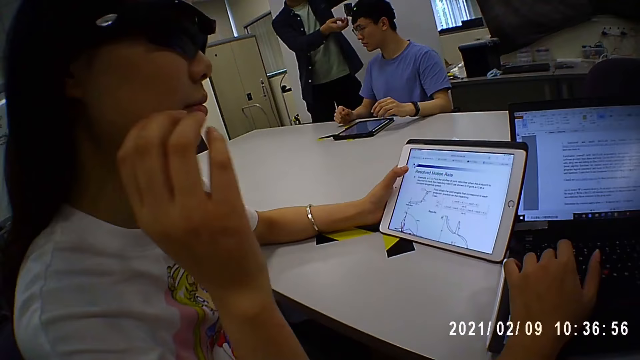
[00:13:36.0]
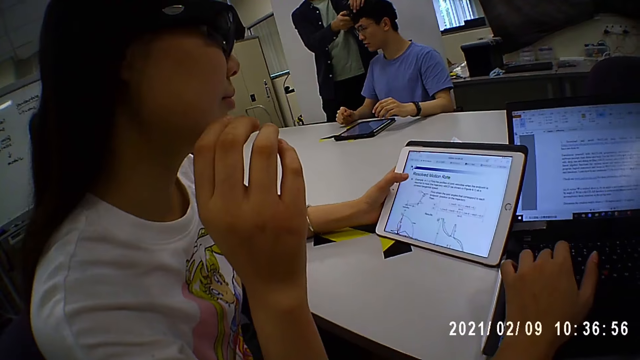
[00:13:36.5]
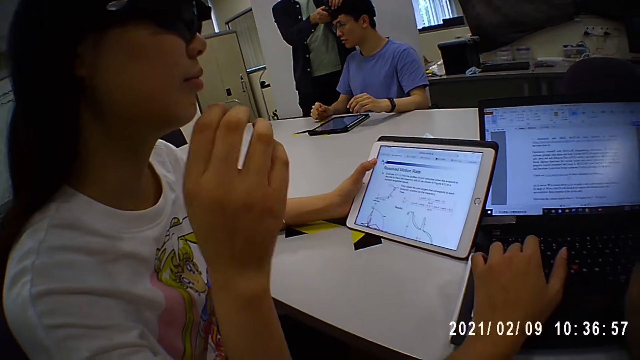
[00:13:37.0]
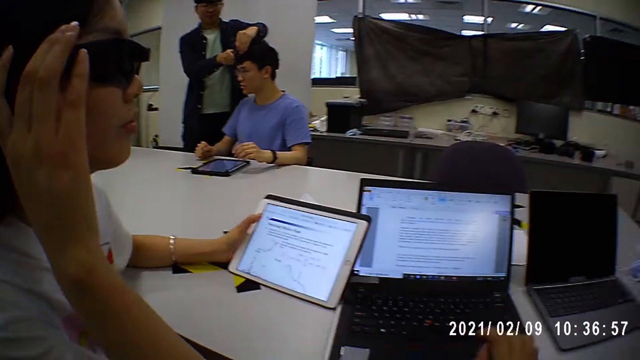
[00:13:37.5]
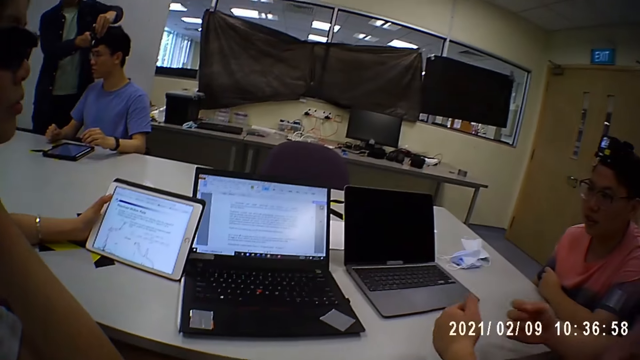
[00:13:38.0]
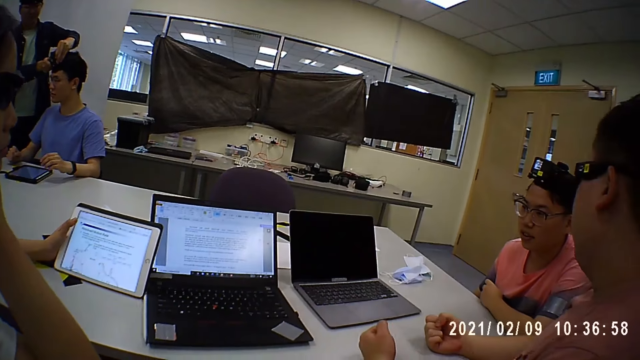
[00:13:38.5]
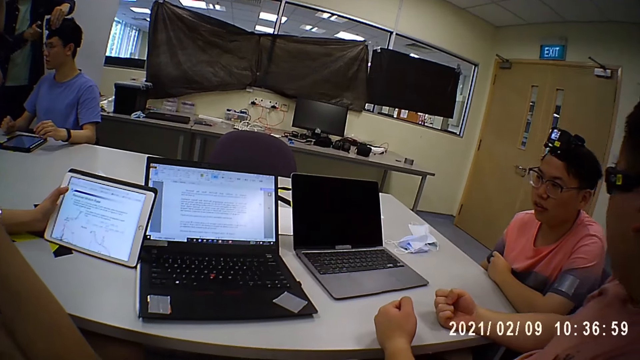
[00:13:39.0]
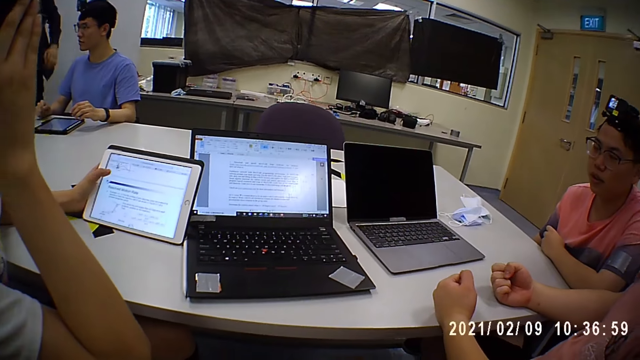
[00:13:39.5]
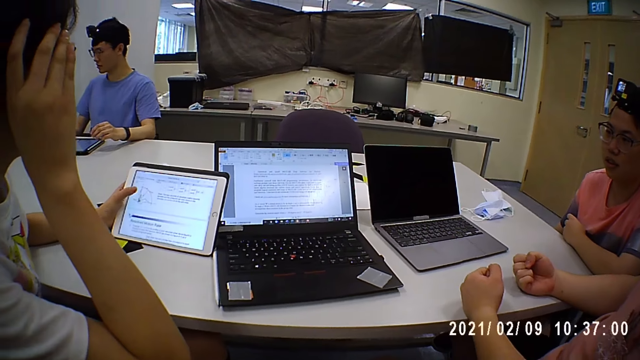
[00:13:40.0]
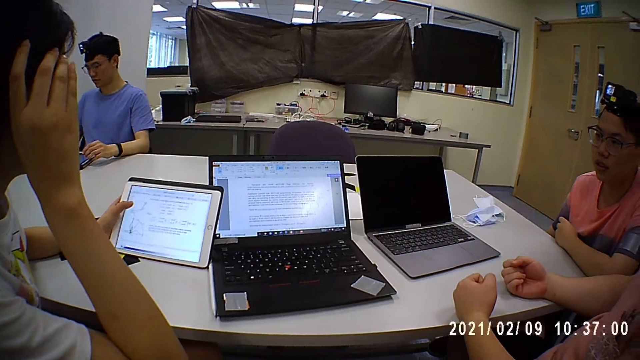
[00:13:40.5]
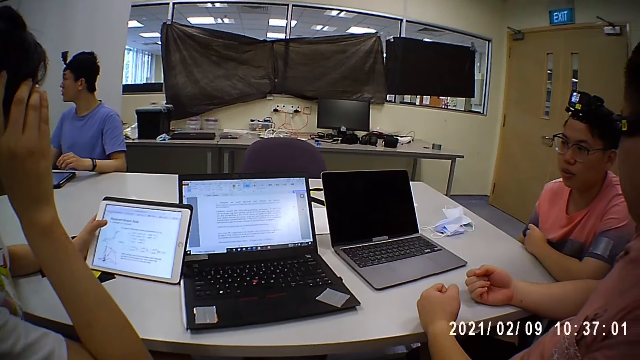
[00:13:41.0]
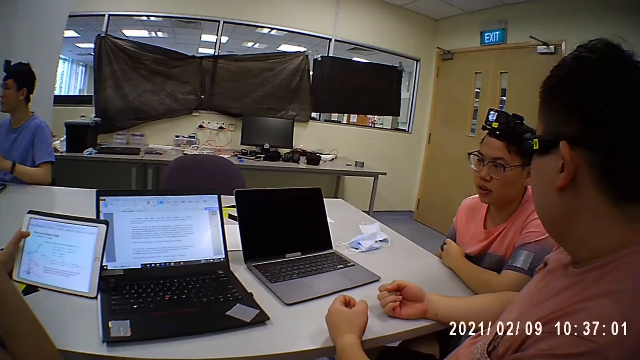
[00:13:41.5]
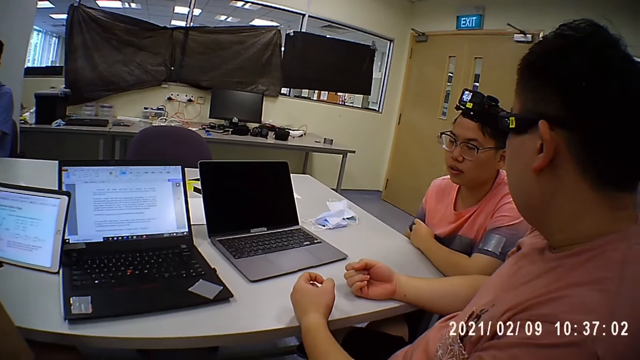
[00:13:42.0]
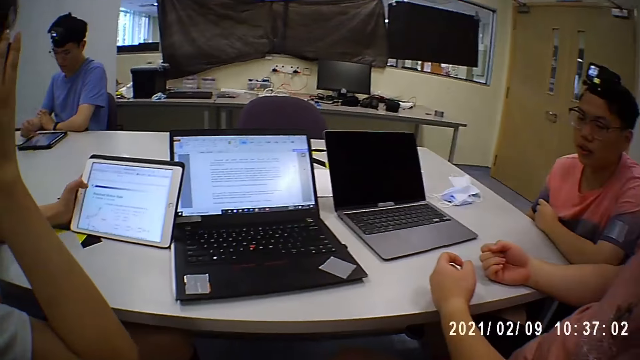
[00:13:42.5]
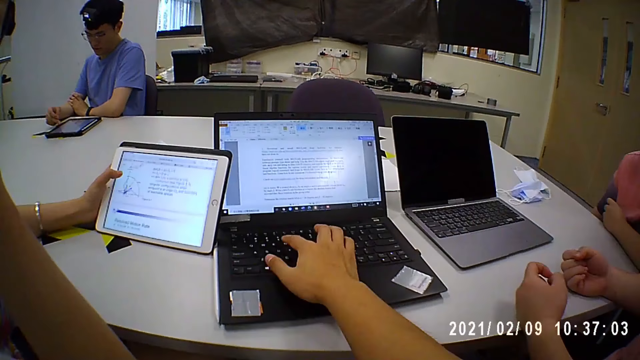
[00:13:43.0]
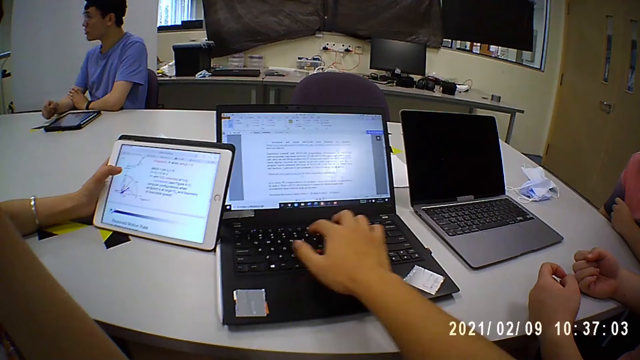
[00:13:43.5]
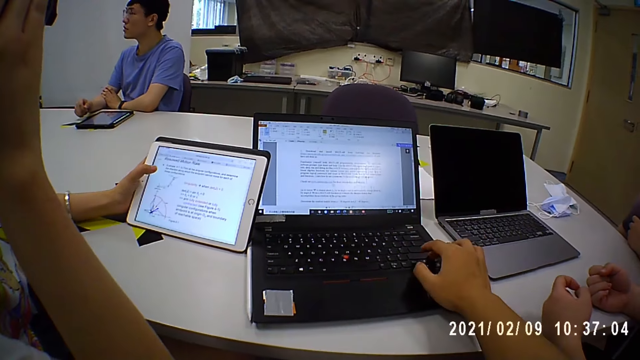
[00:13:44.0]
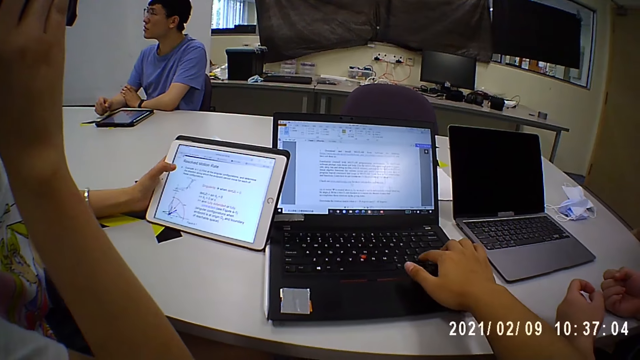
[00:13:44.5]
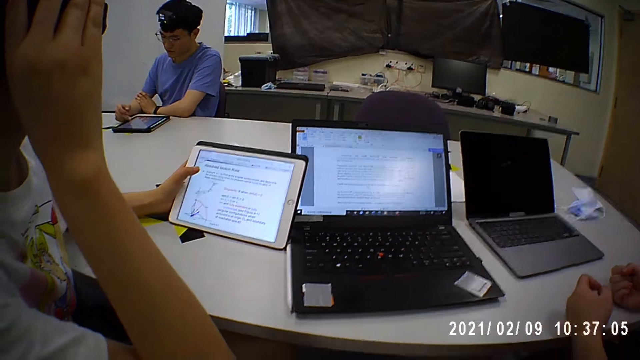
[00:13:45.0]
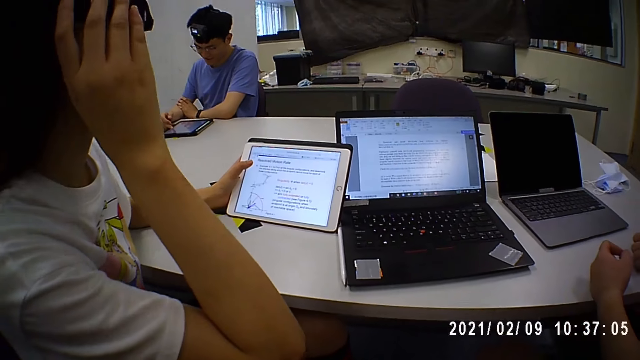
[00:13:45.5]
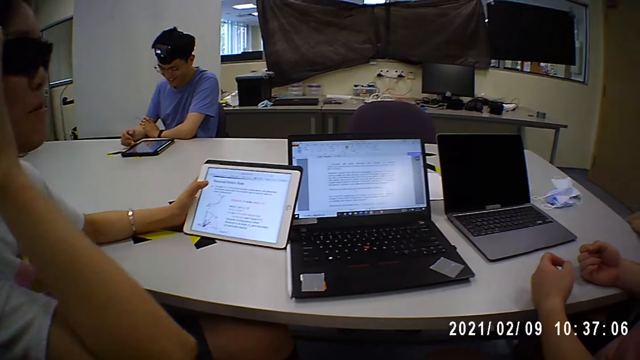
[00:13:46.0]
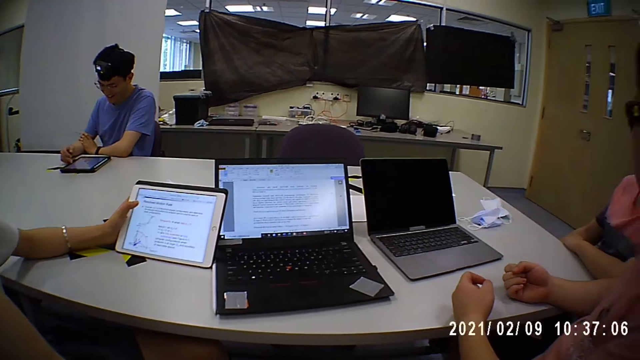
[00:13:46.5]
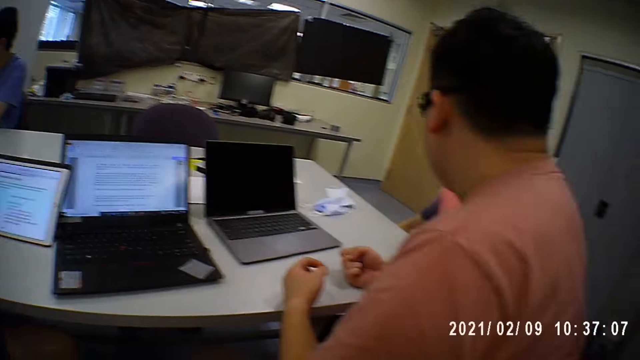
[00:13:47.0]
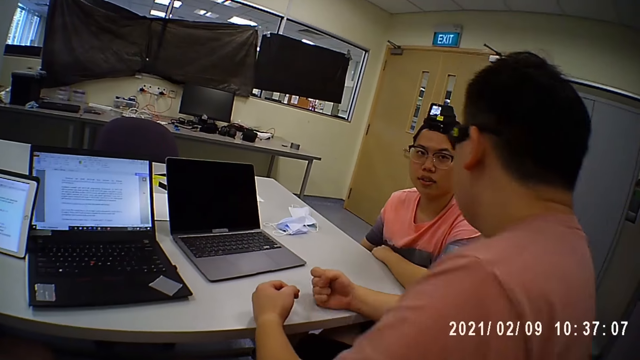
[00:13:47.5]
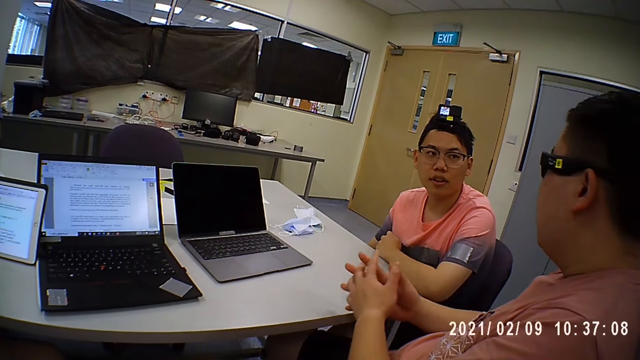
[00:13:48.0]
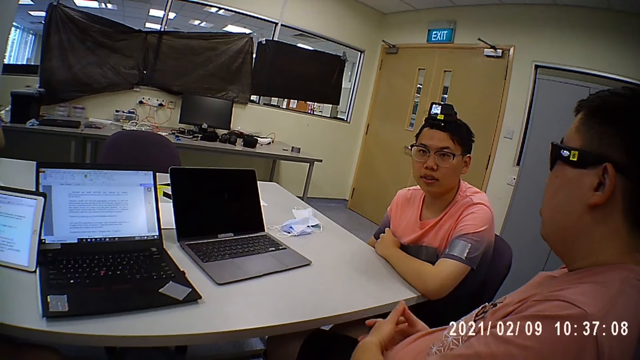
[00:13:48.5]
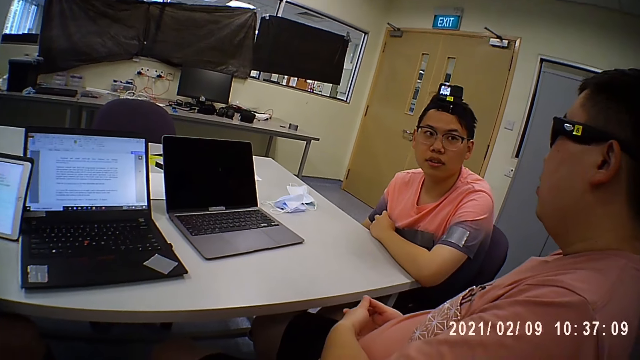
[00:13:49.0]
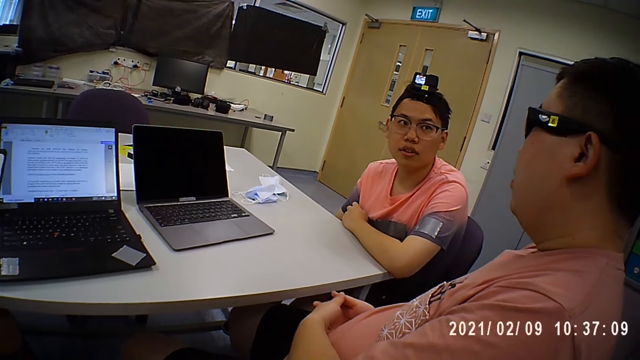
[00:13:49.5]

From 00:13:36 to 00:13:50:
A man adjusts a camera on another man's head with both hands. The camera wearer looks around. A third man places both hands on the table. The camera wearer operates the laptop on the table with his right hand. He looks at two persons. The third man locks both hands together.

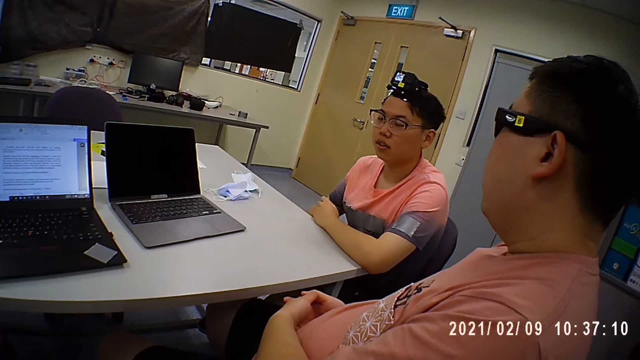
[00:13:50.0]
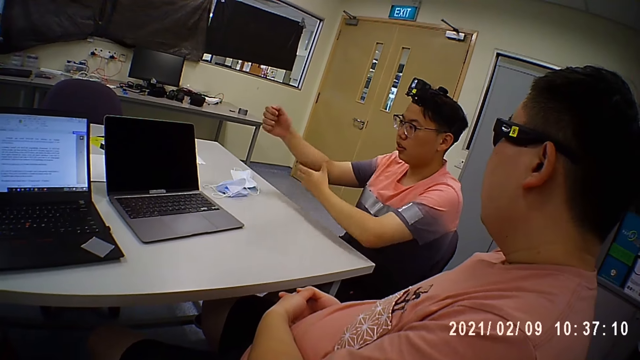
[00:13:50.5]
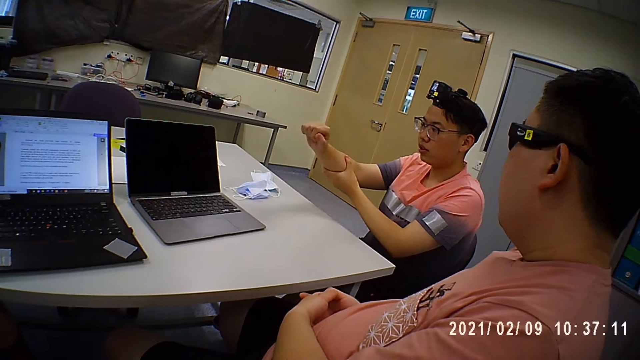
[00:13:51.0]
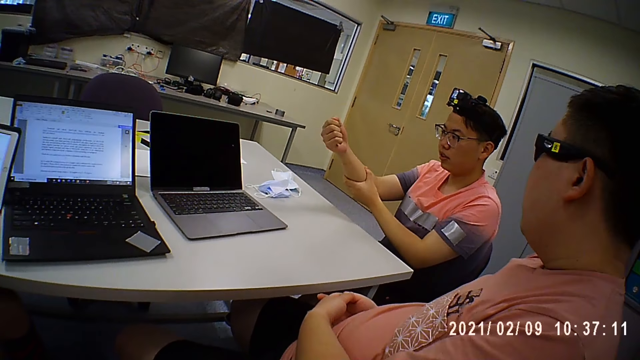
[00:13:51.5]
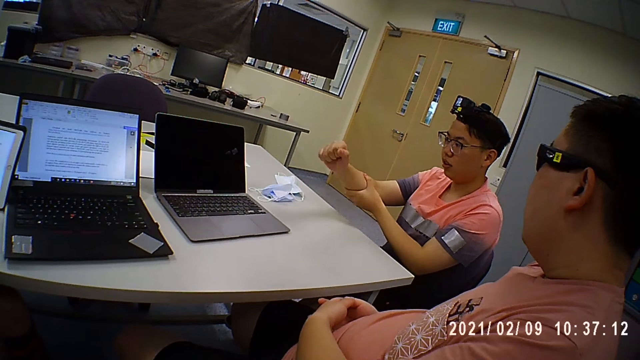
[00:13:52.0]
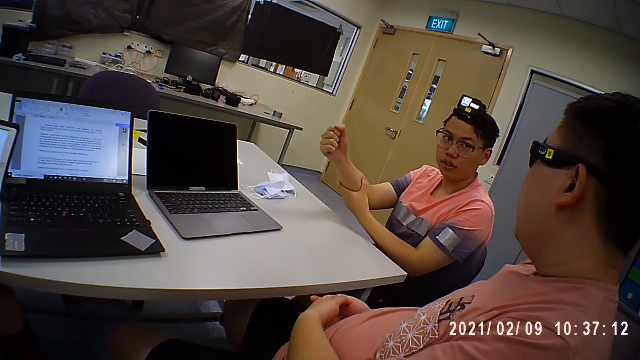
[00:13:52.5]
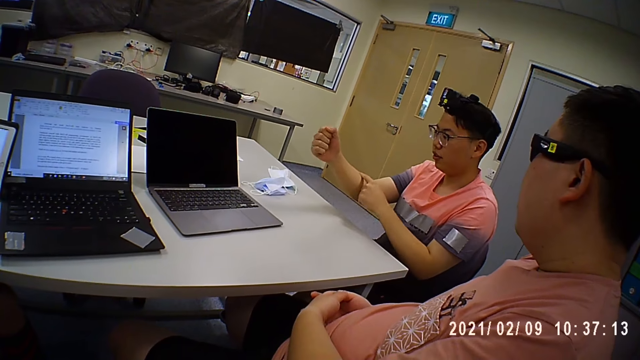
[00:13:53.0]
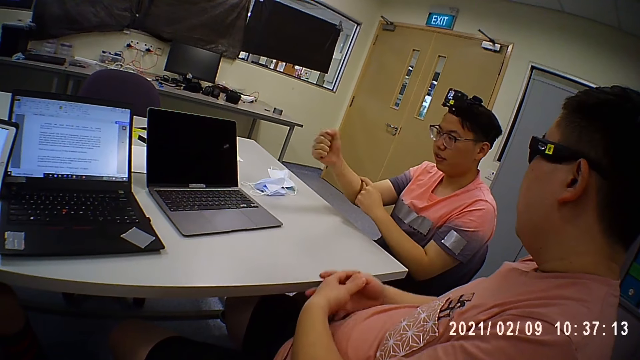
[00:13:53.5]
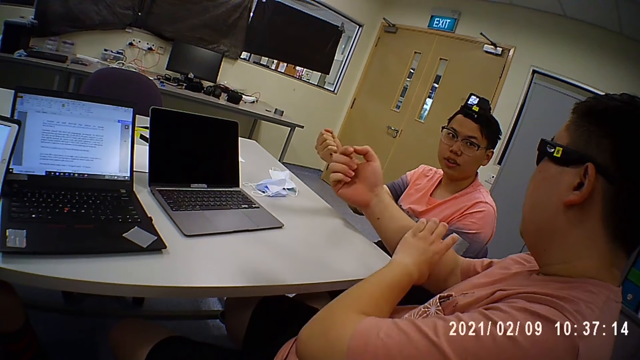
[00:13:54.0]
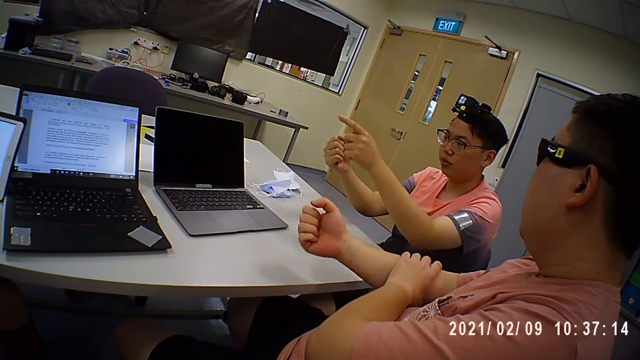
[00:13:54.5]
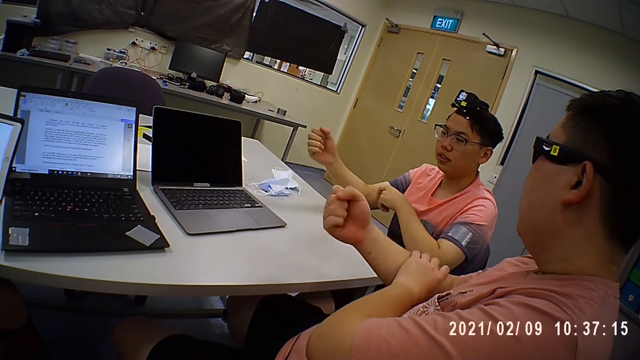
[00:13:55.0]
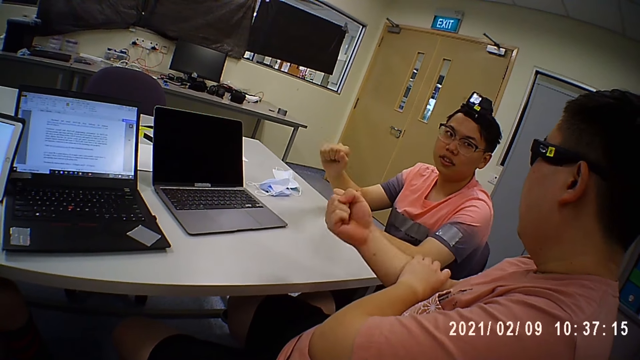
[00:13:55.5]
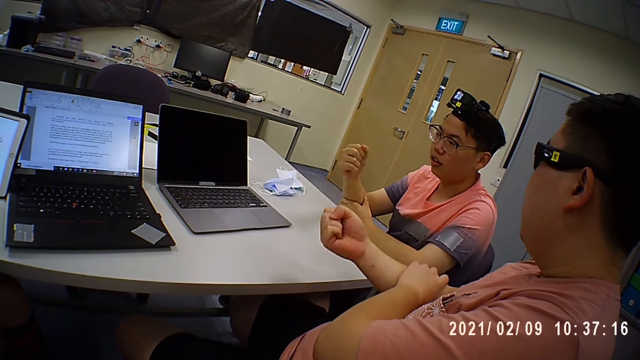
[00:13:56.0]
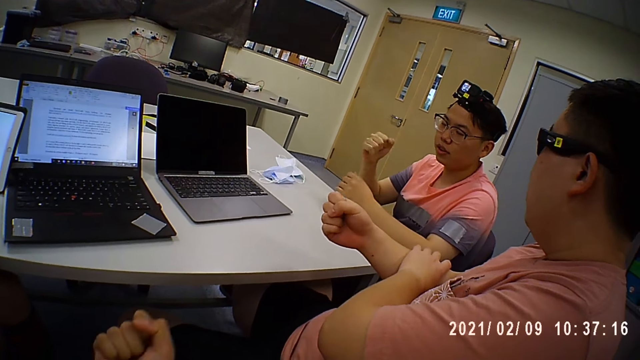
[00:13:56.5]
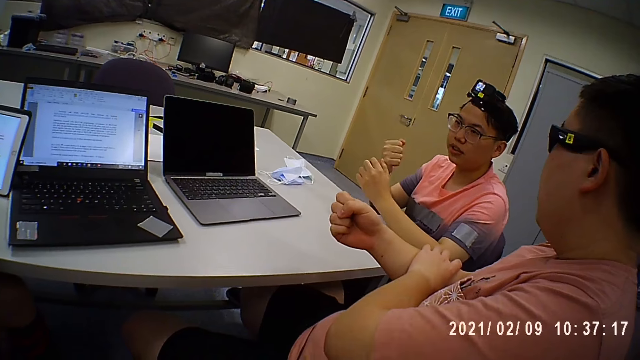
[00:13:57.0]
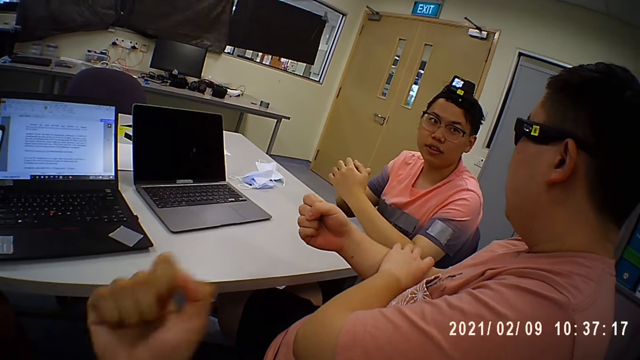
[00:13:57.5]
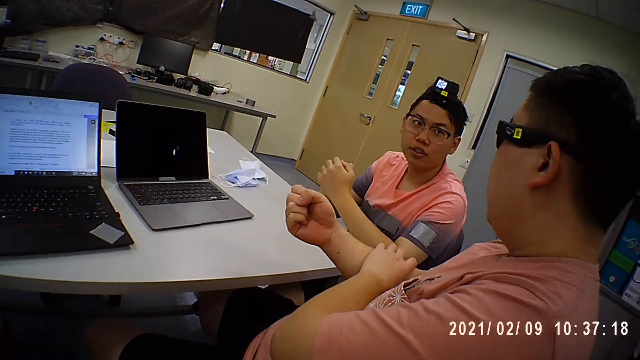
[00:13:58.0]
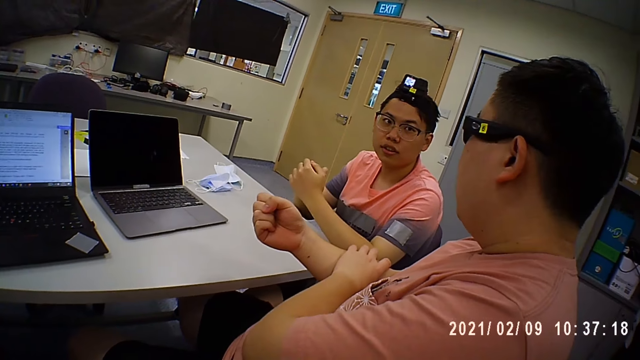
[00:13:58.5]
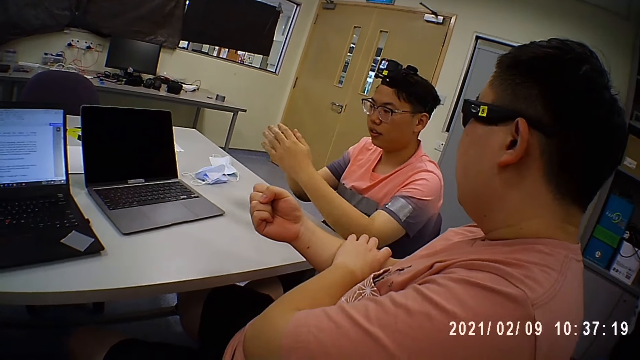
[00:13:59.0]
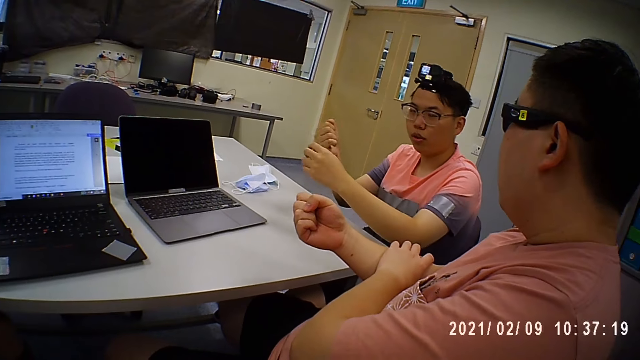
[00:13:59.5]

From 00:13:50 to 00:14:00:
A man holds his right hand with his left hand. Another man holds his right hand with his left hand. The camera wearer touches his nose with his right hand.
